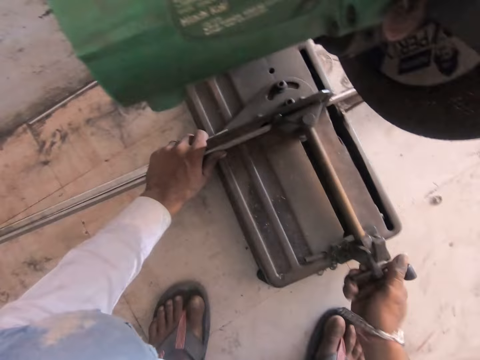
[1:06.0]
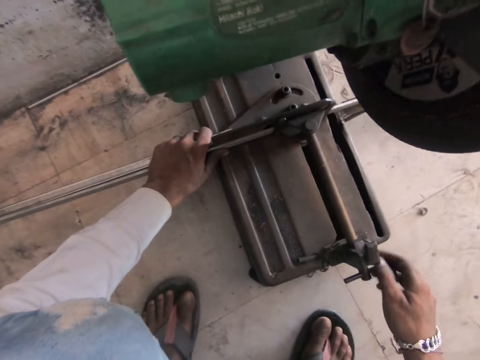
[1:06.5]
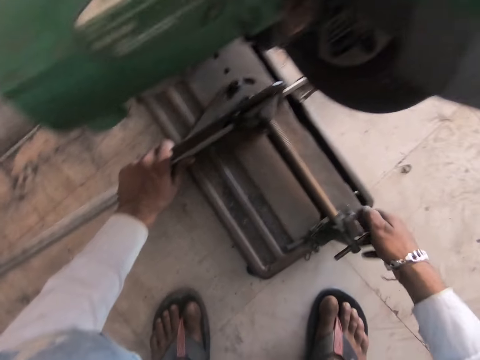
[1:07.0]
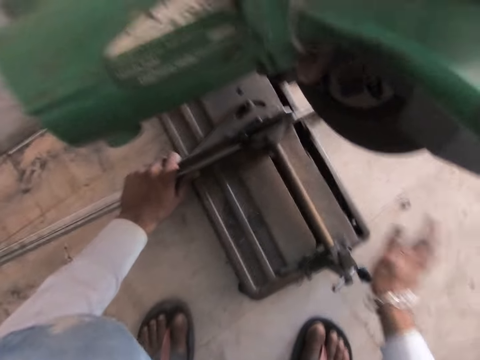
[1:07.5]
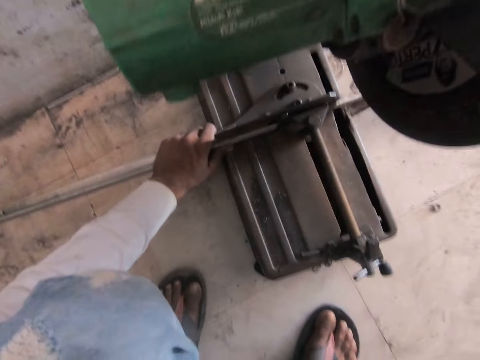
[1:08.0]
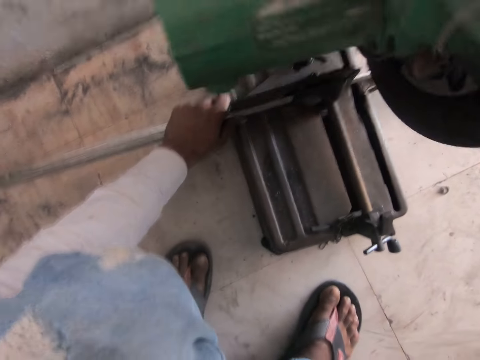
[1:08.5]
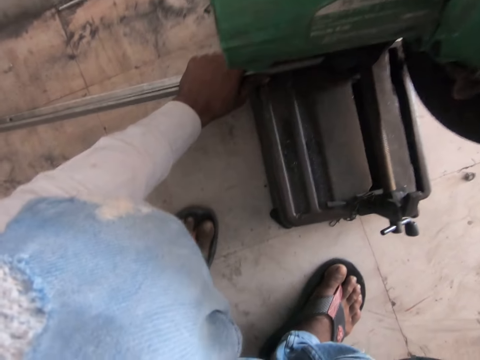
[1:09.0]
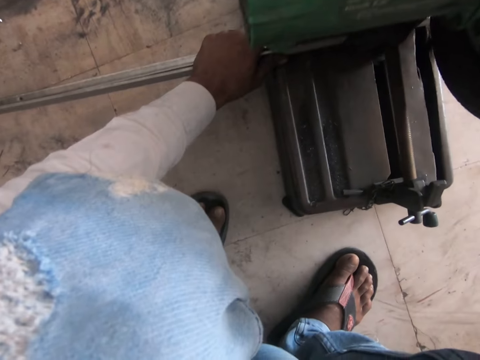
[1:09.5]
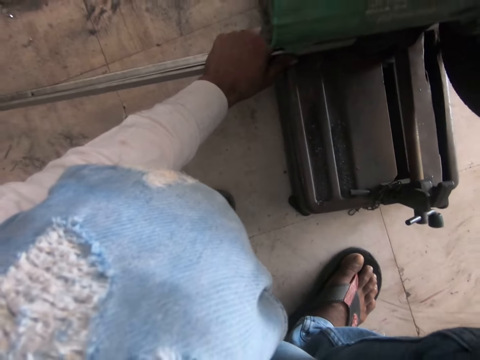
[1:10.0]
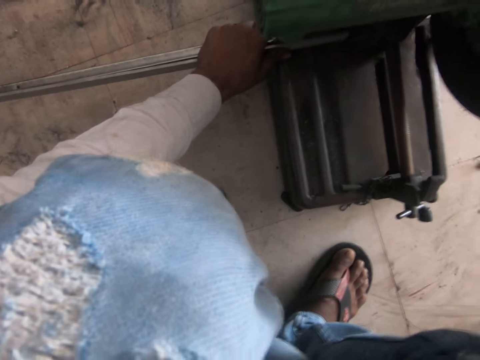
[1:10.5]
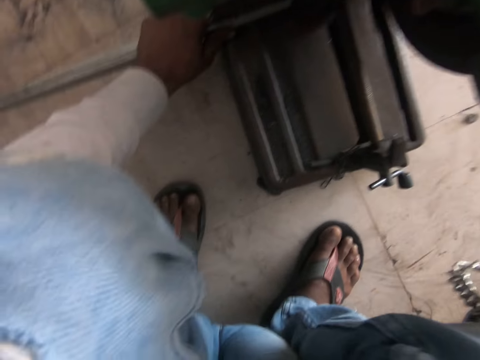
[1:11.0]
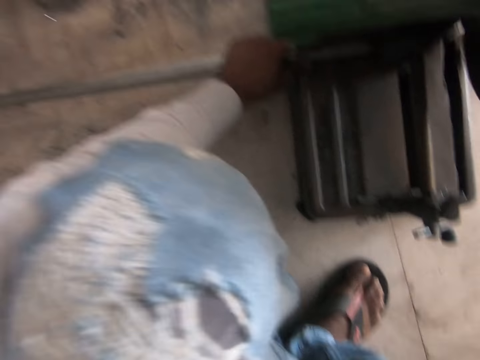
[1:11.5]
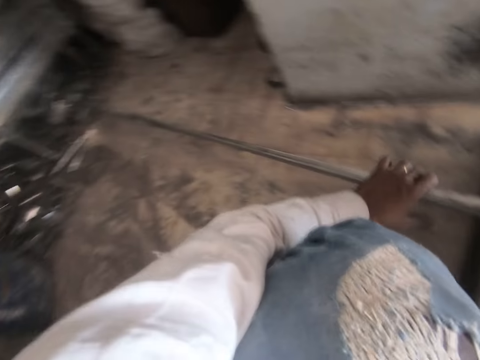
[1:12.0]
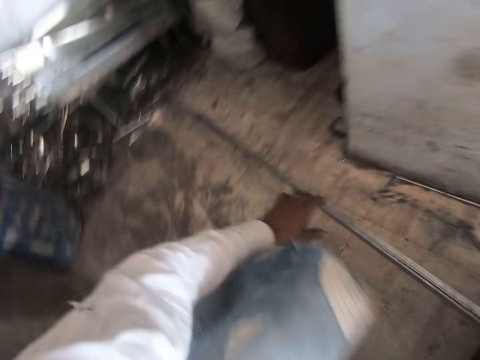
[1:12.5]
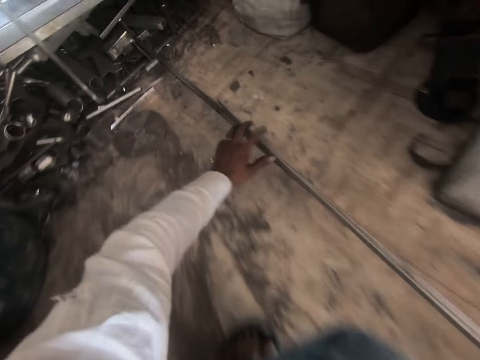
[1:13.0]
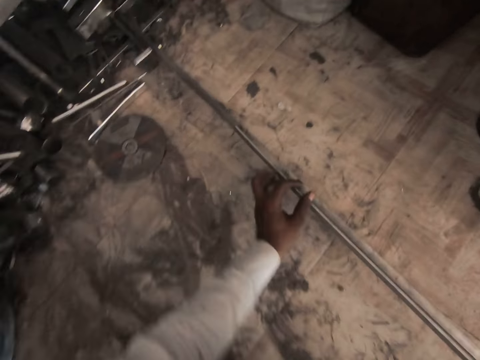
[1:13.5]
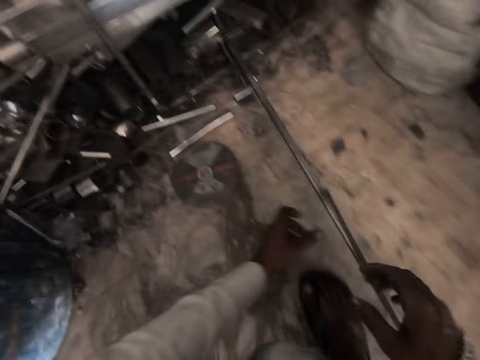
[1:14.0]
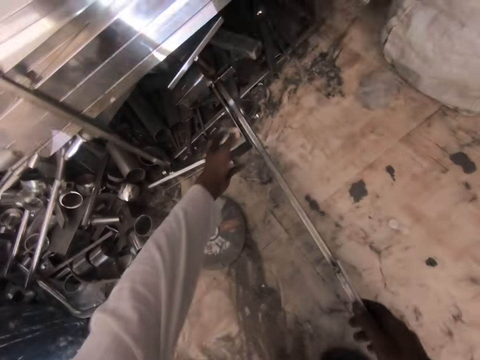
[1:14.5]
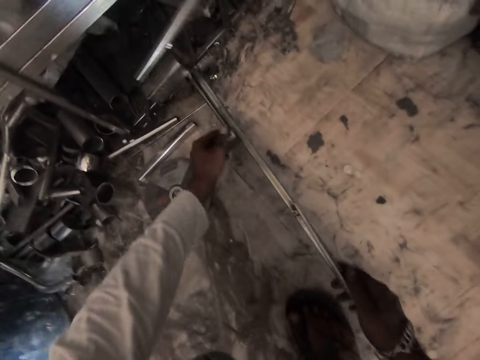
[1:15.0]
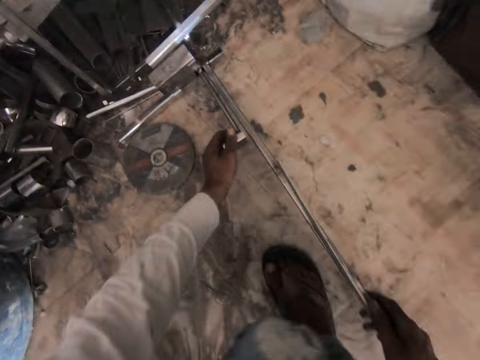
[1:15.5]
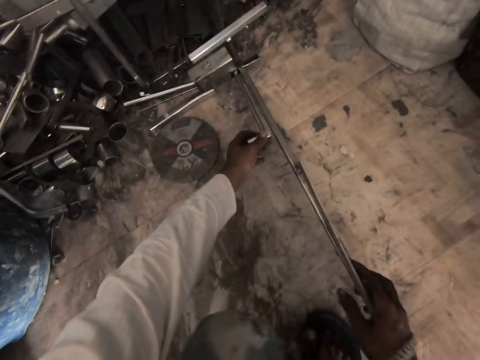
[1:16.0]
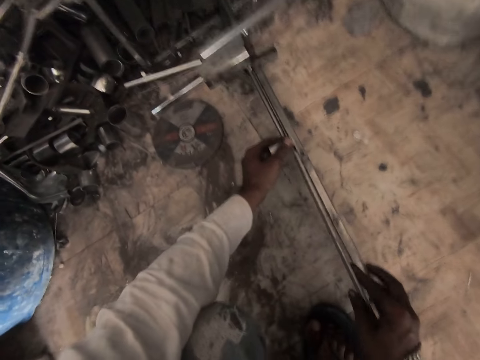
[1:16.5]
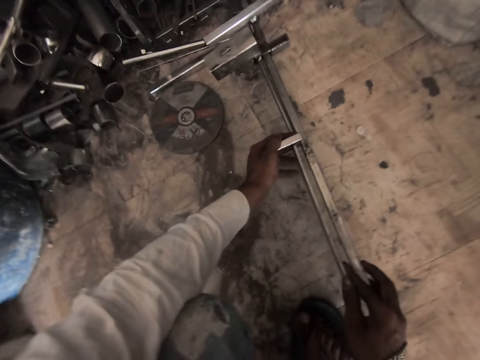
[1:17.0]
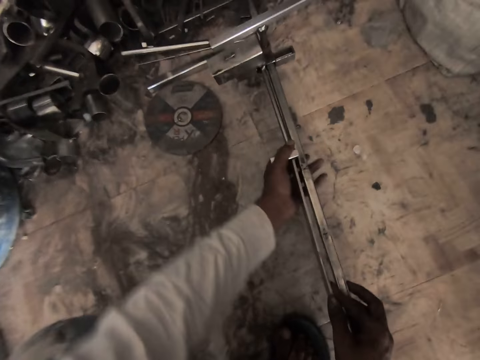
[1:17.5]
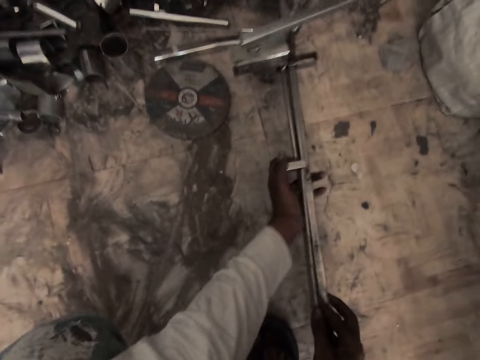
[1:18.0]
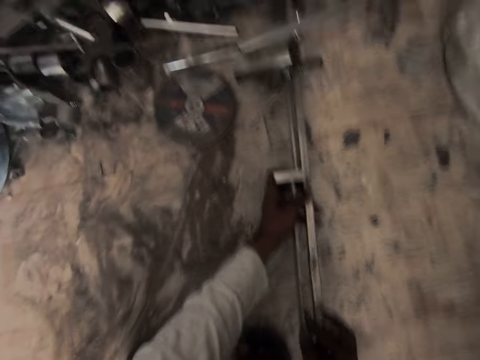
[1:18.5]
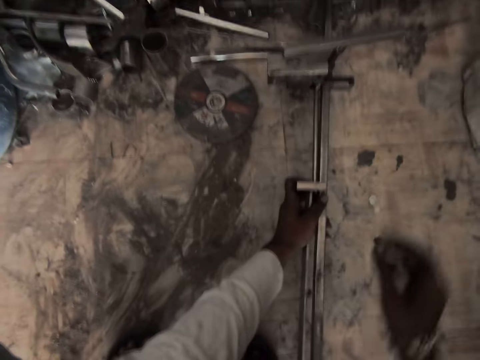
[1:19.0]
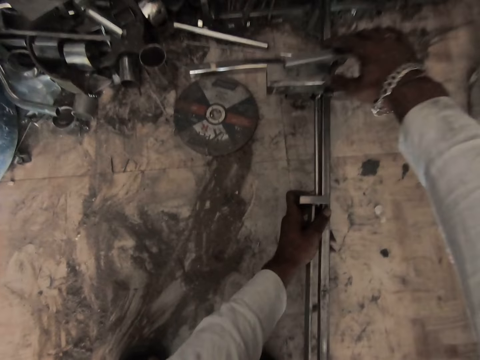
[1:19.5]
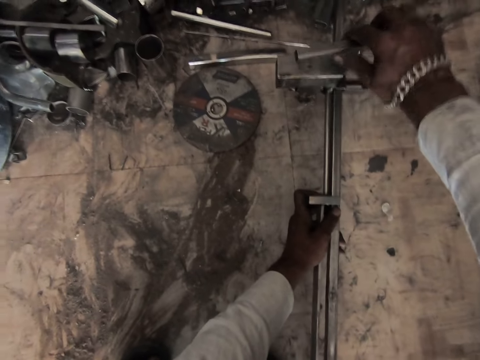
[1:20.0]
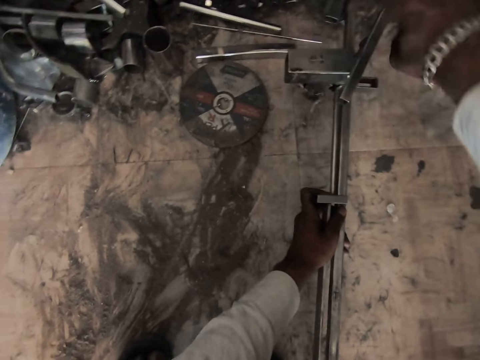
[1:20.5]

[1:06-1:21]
The camera wearer cuts the steel metal with the machine. They hold the metal and adjust the metal. They pull something. They adjust the machine. They put the metal in something.

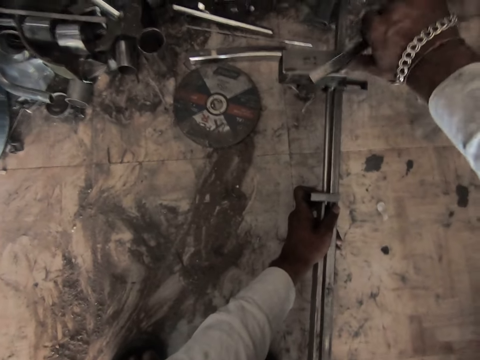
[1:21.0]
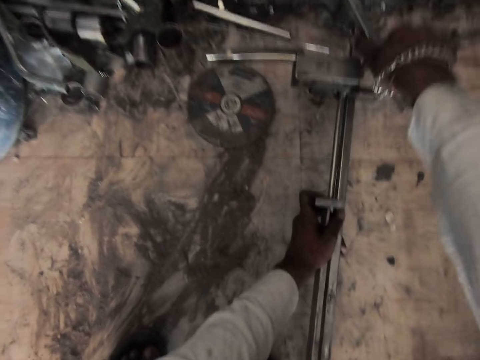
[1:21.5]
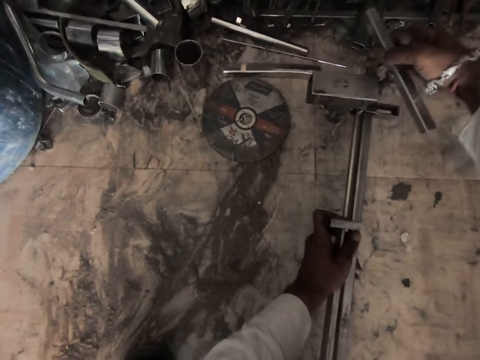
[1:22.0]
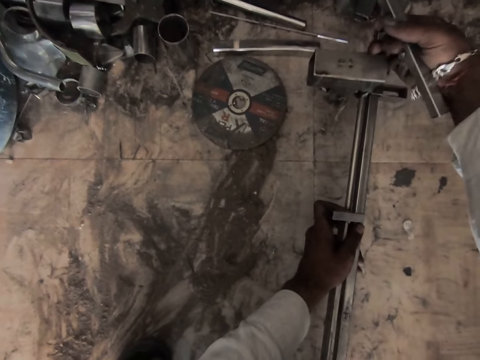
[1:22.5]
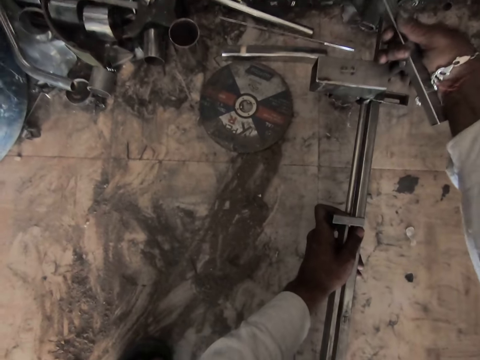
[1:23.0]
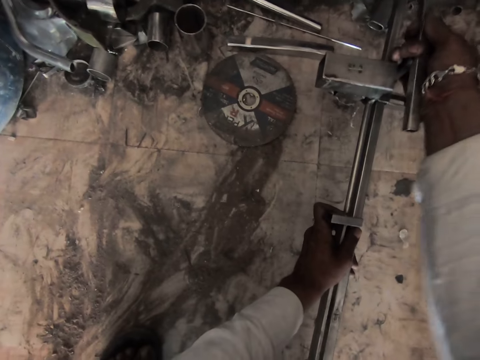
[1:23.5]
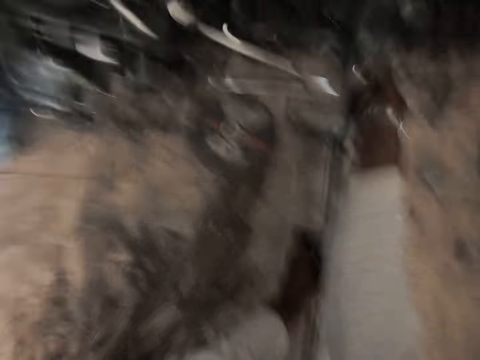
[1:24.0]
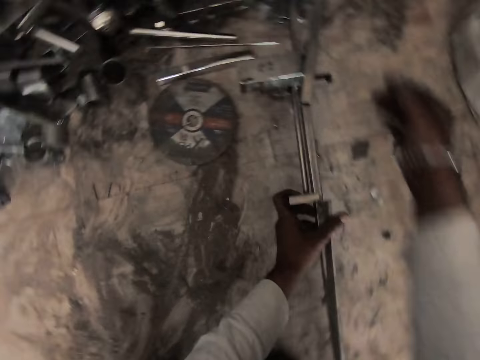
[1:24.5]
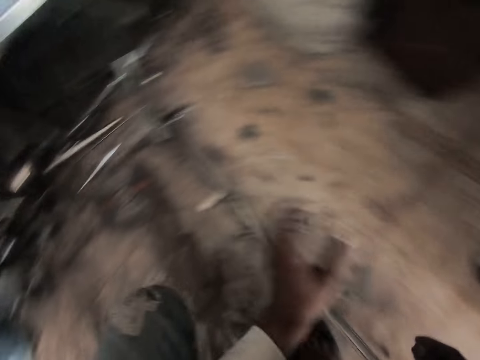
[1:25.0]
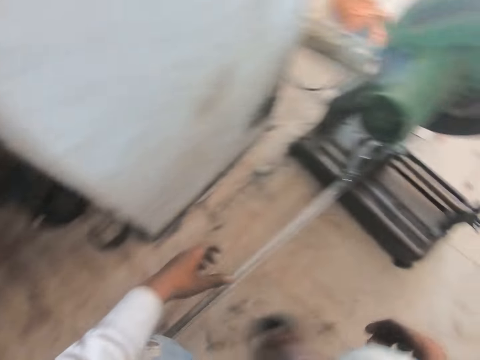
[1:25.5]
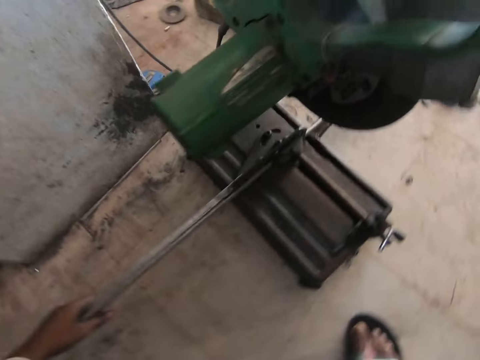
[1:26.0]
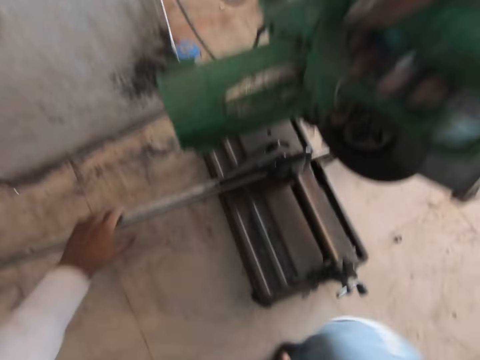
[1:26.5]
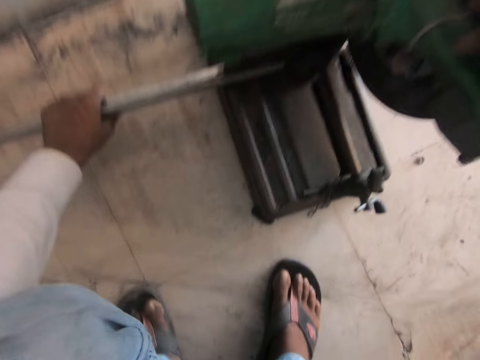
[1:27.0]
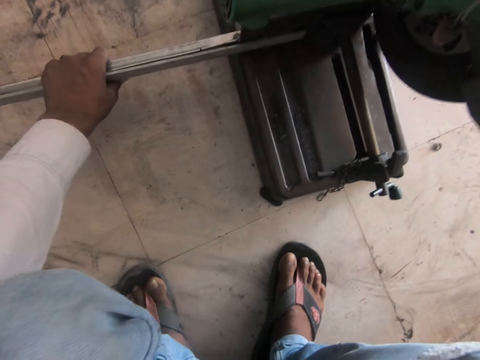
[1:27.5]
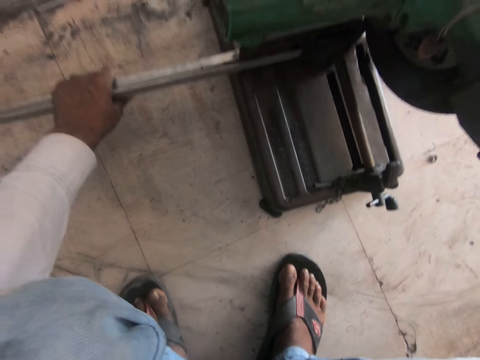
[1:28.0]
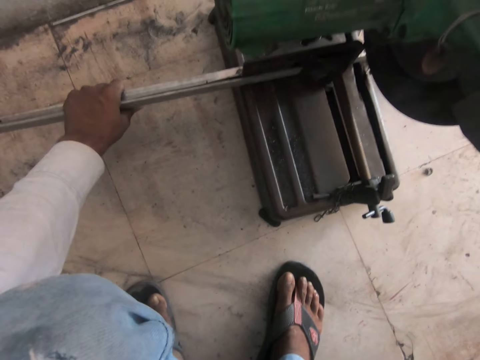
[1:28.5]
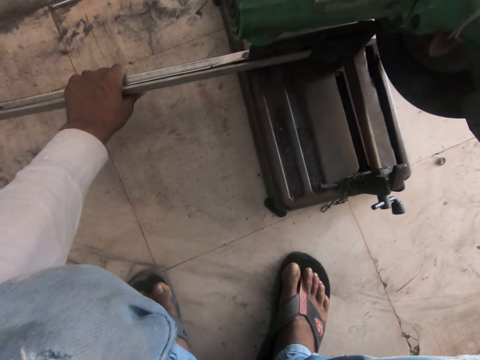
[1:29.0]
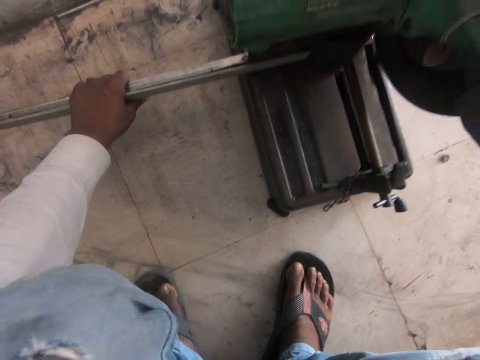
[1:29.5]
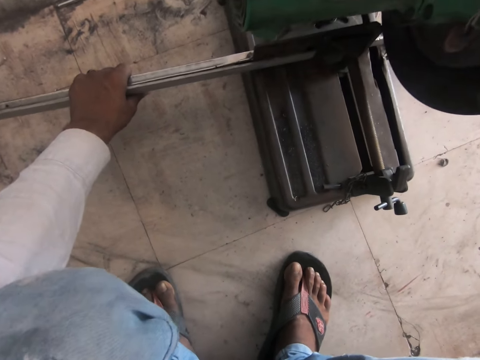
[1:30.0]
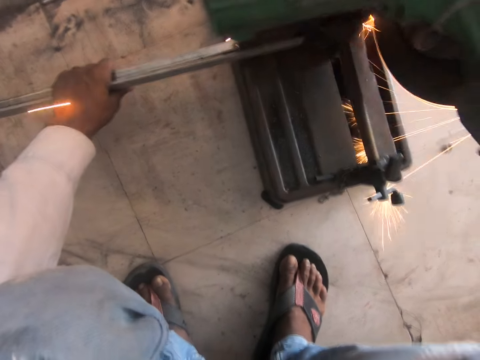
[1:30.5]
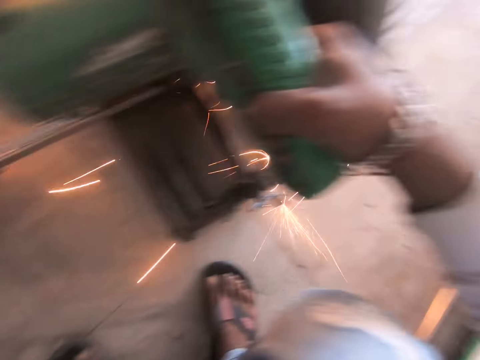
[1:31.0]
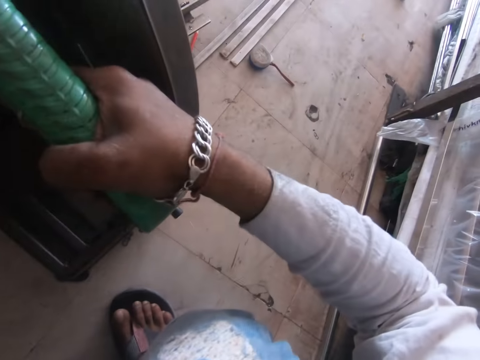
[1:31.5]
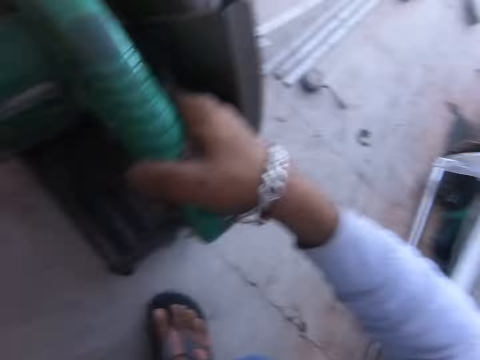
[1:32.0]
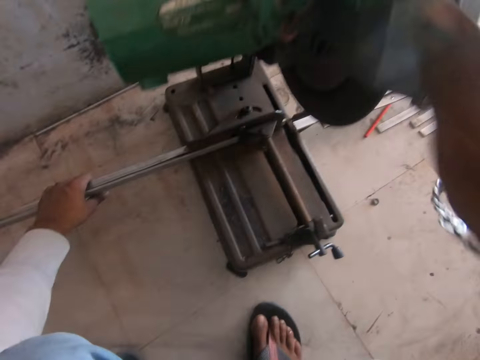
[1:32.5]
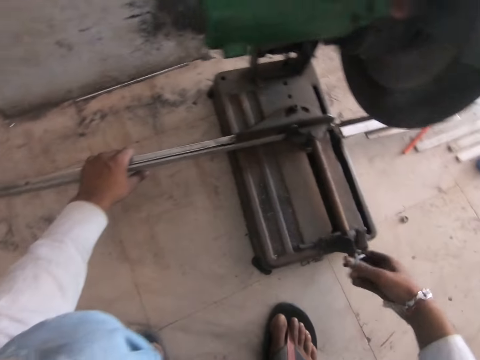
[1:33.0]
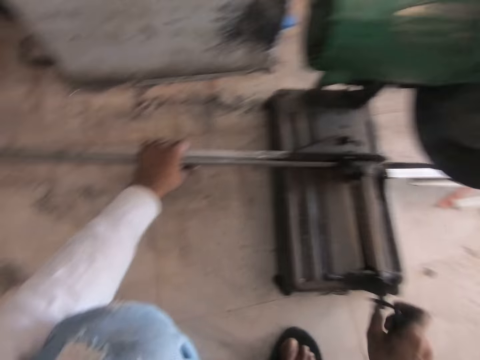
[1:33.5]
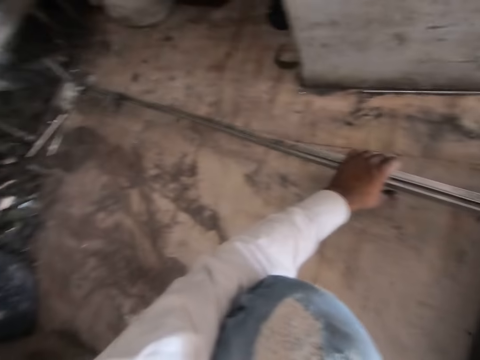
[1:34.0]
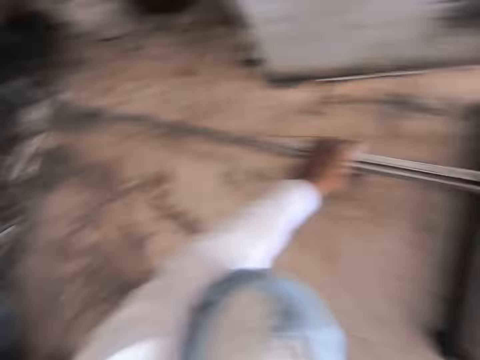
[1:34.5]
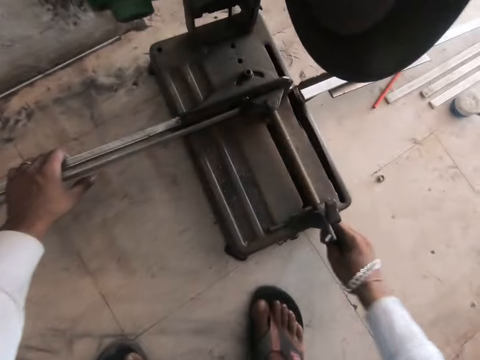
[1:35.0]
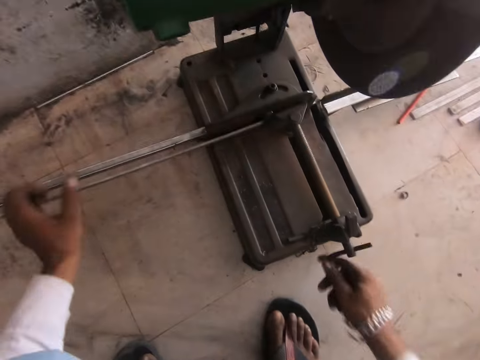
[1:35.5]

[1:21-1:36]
The camera wearer adjusts something. They adjust the machine. They use the steel cutter machine. They cut the steel metal with the steel cutter machine. They weld the metal. They adjust the steel cutter machine.
